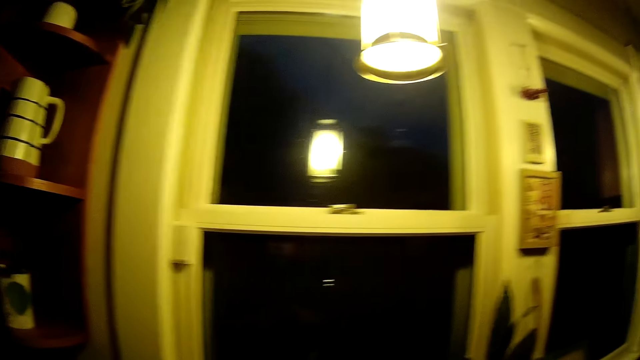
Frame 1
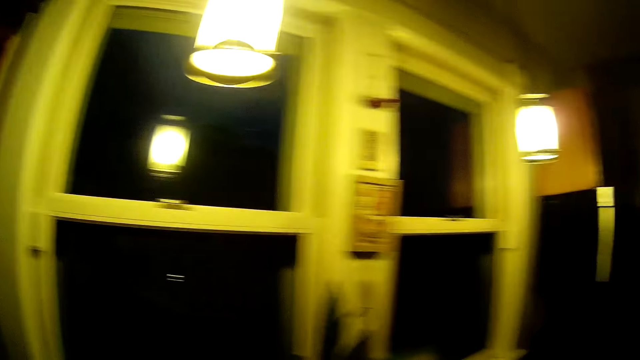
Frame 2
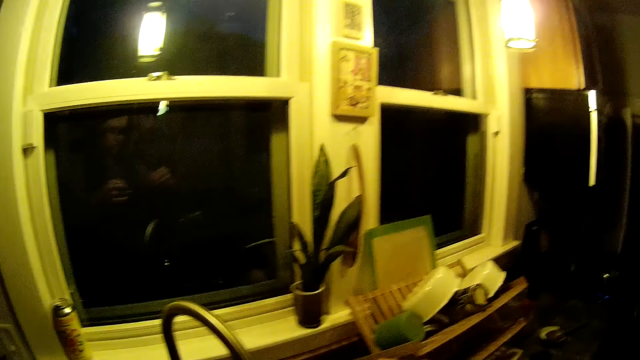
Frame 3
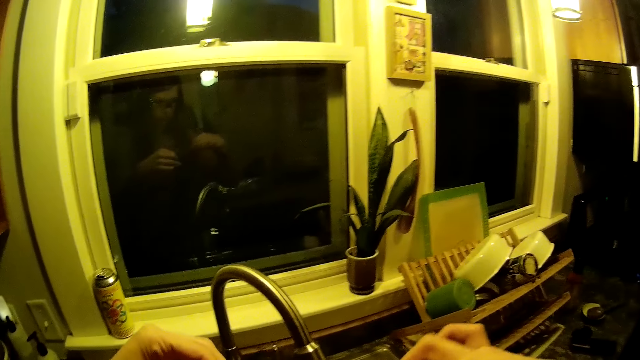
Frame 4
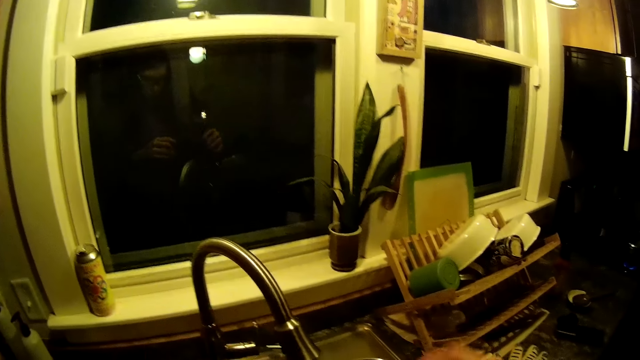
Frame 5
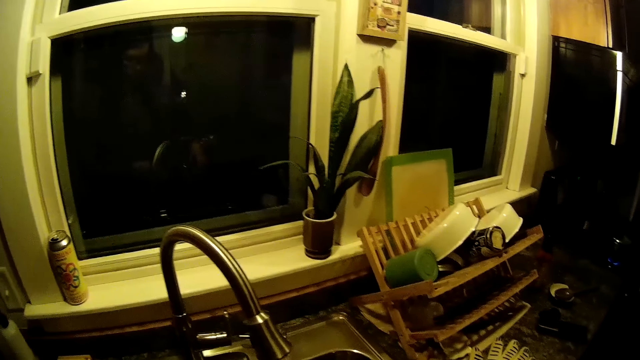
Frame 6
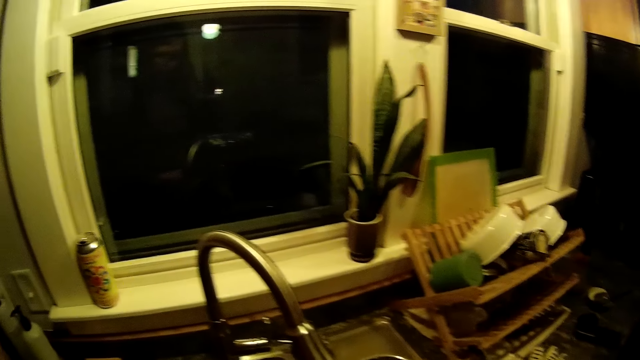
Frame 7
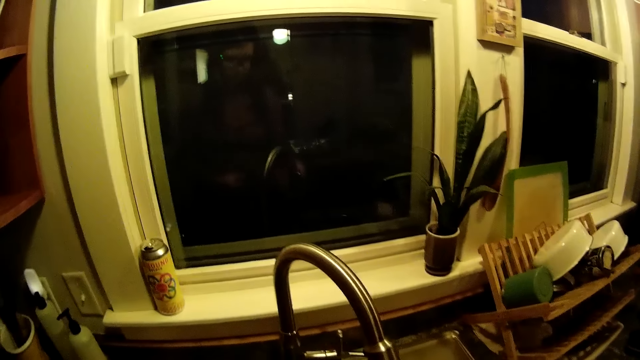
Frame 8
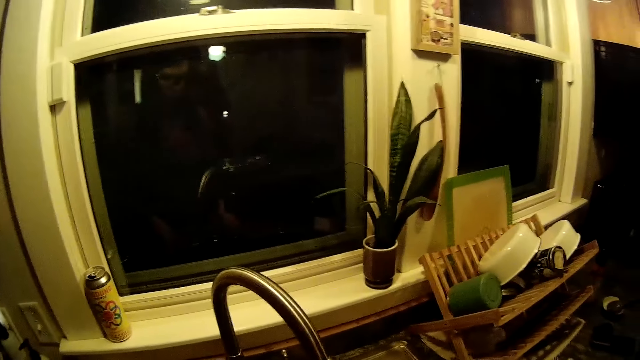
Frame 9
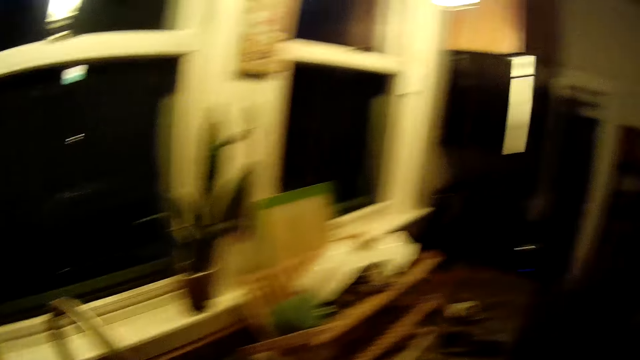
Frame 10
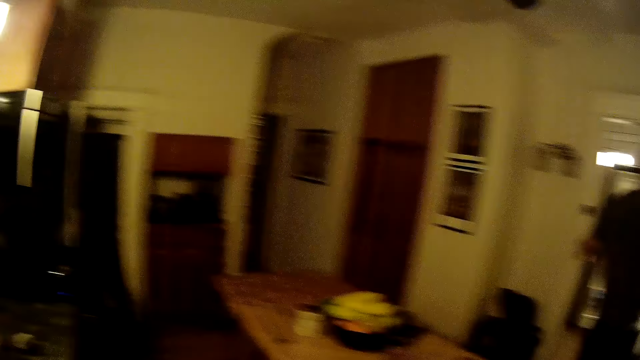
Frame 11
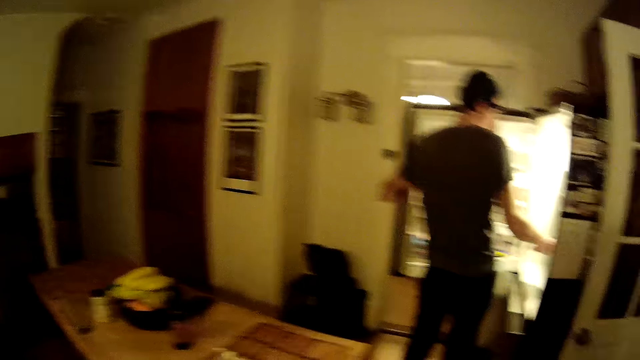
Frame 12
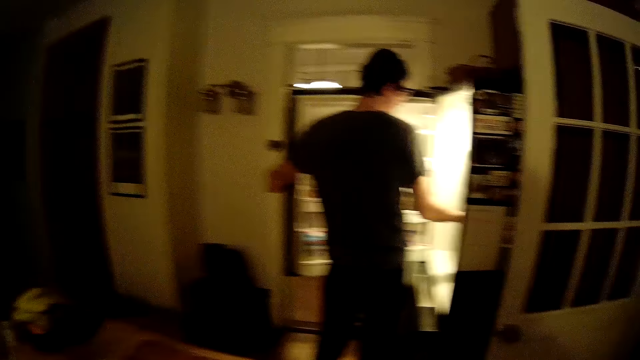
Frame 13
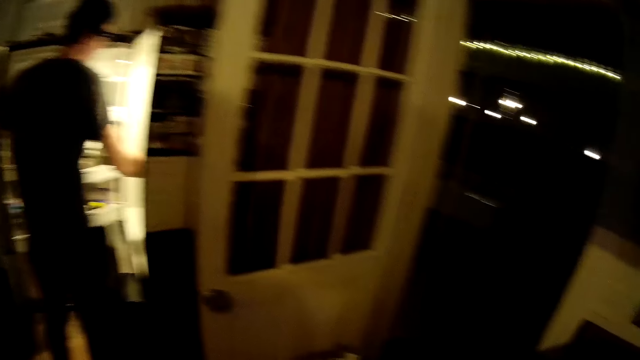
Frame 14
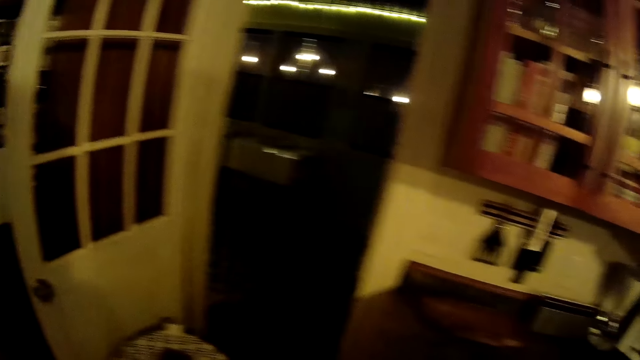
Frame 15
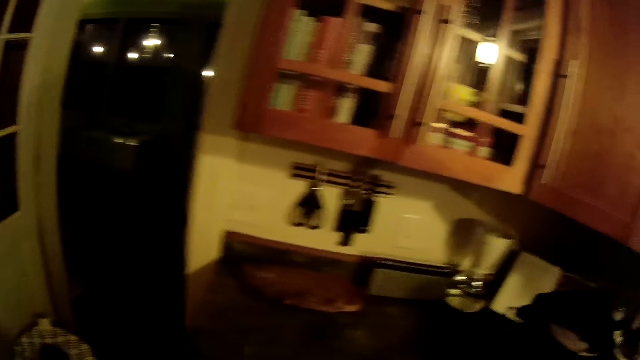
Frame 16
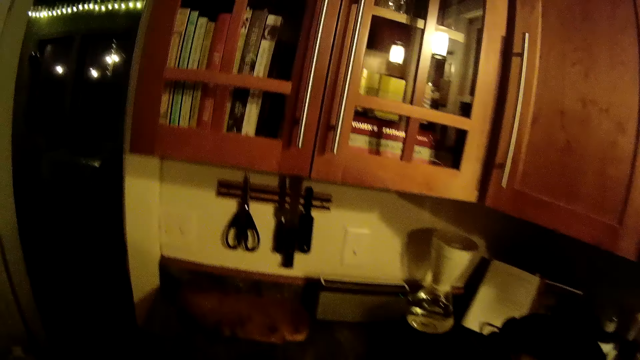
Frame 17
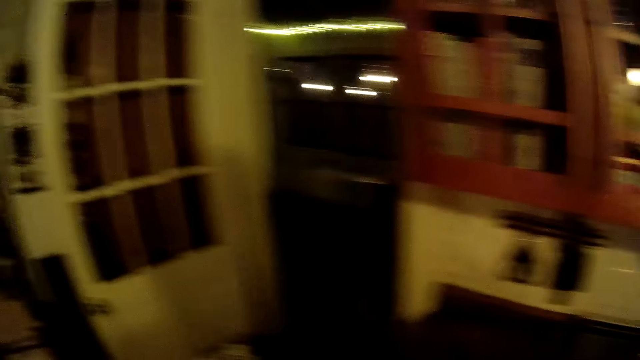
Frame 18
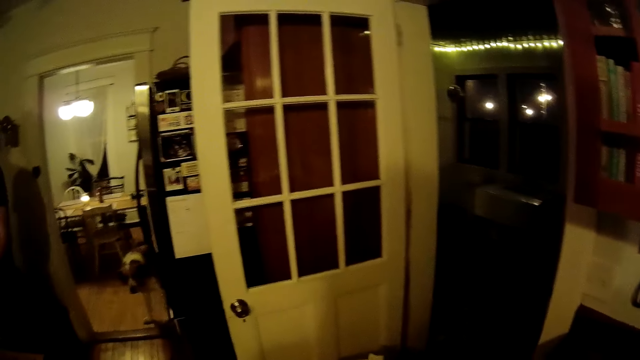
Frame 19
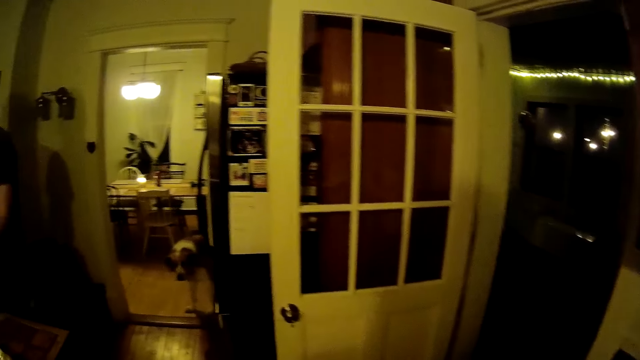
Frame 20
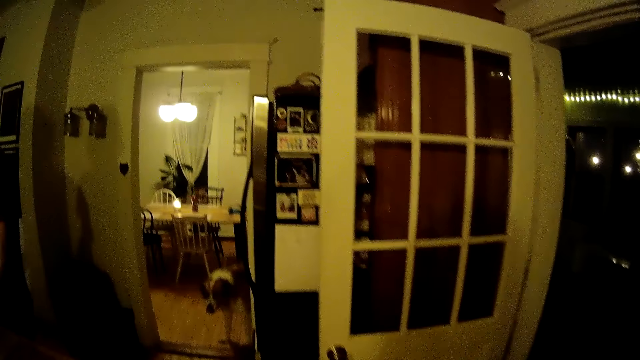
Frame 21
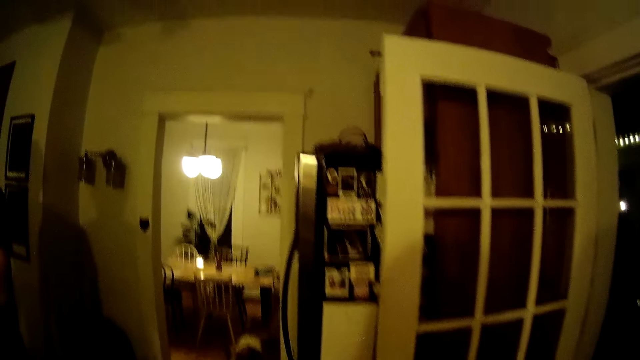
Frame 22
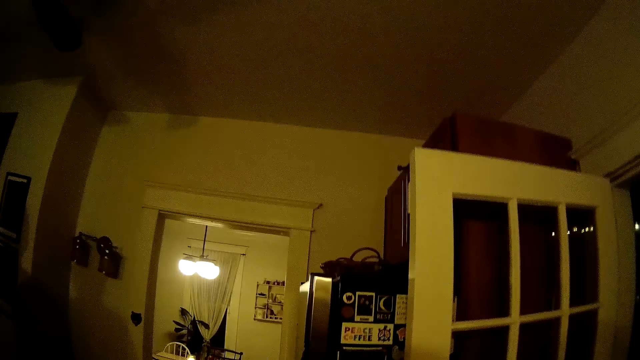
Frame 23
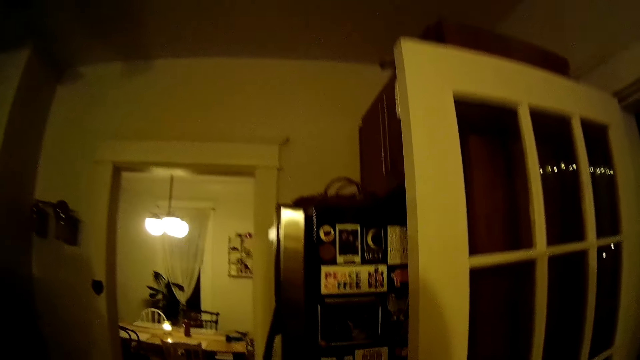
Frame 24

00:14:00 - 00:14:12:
The camera wearer looks around. The man steers inside the fridge with both hands on the fridge. The camera wearer walks around.

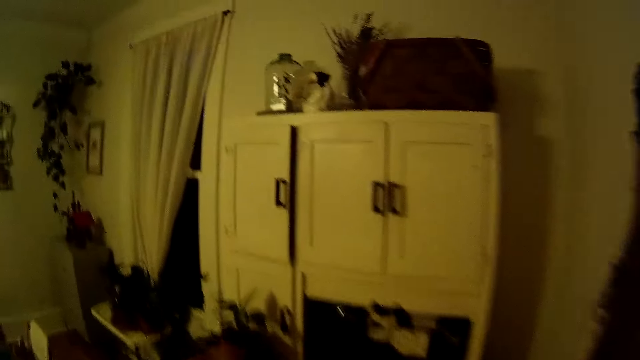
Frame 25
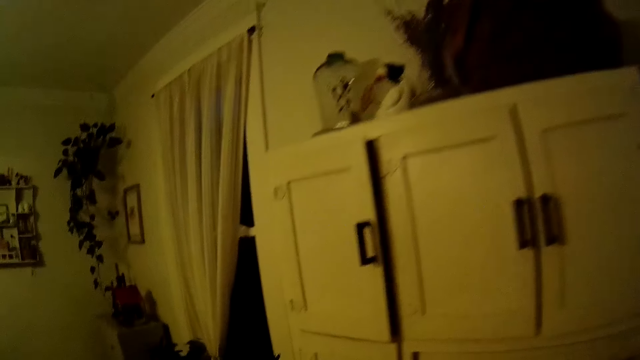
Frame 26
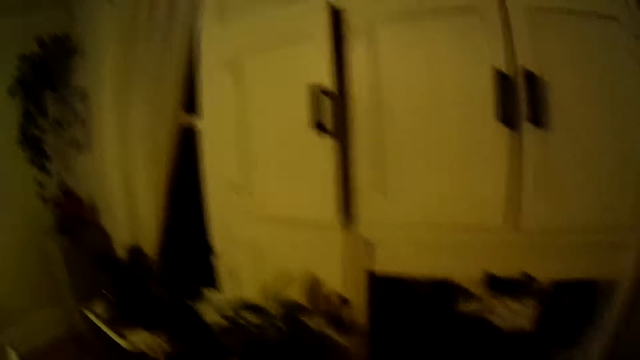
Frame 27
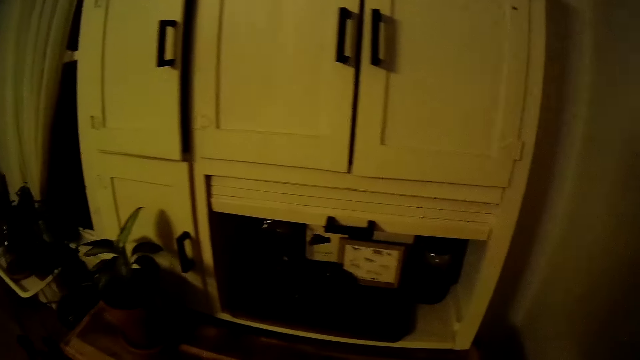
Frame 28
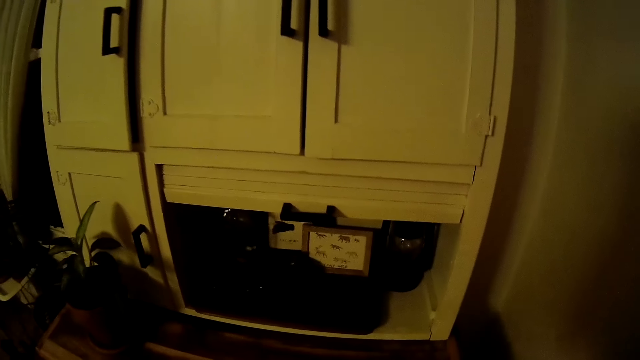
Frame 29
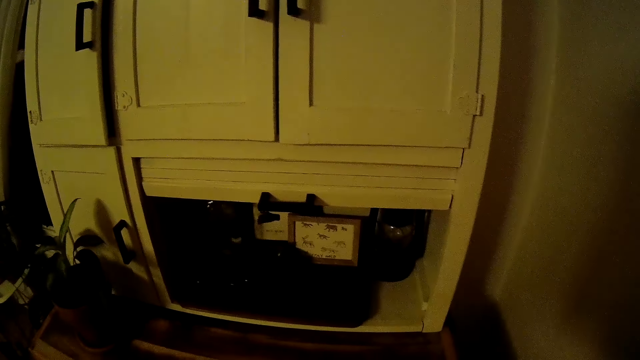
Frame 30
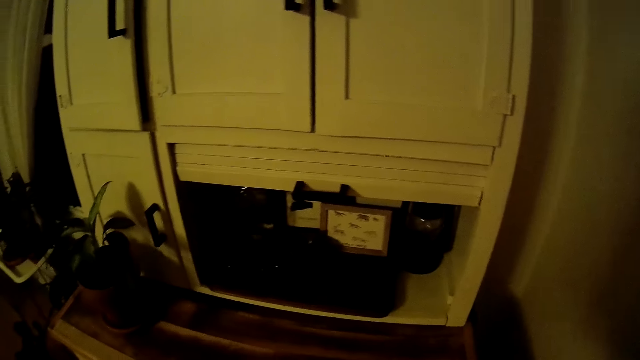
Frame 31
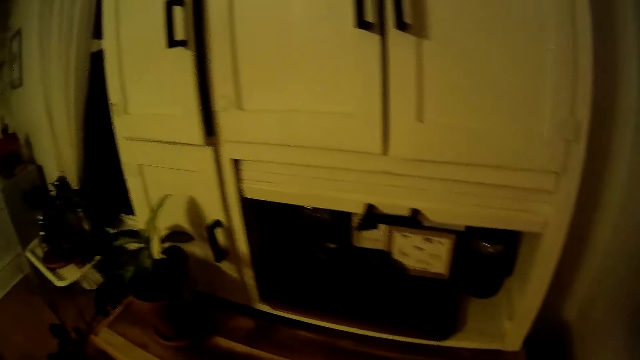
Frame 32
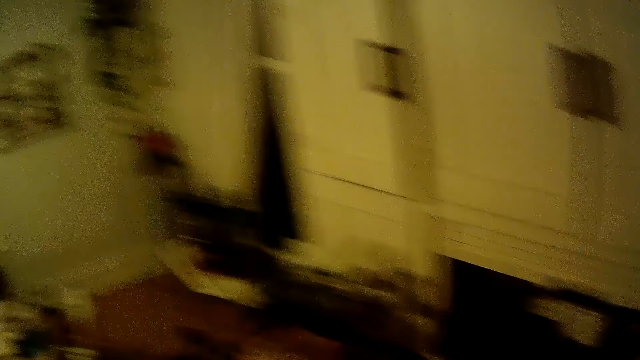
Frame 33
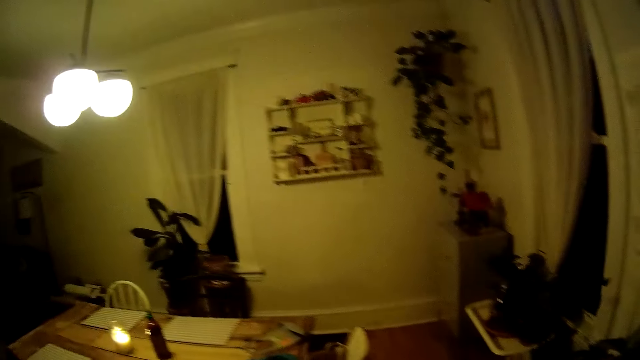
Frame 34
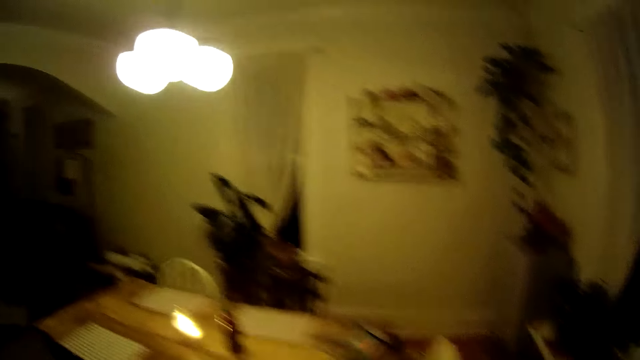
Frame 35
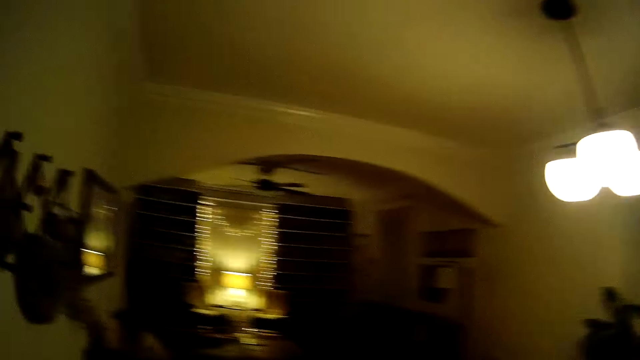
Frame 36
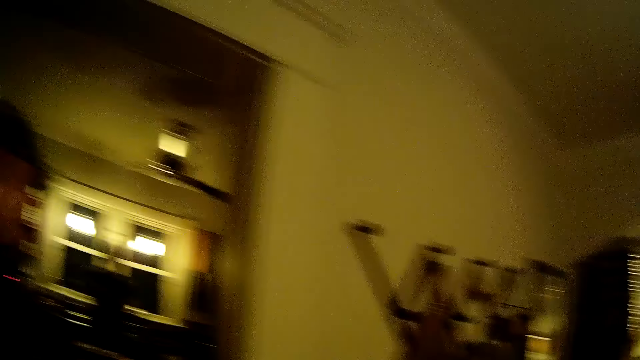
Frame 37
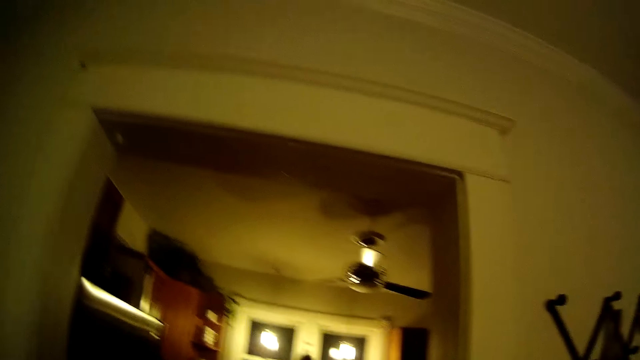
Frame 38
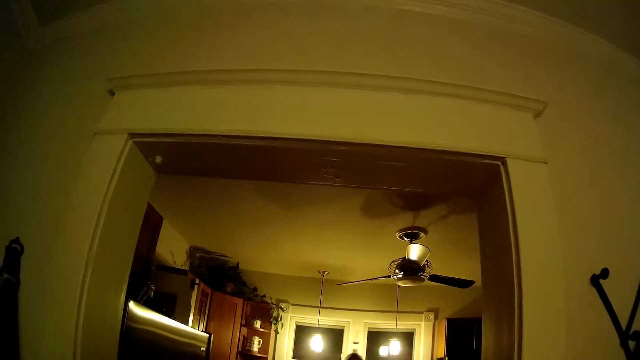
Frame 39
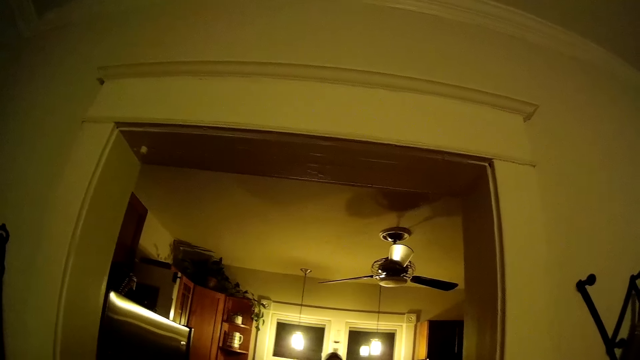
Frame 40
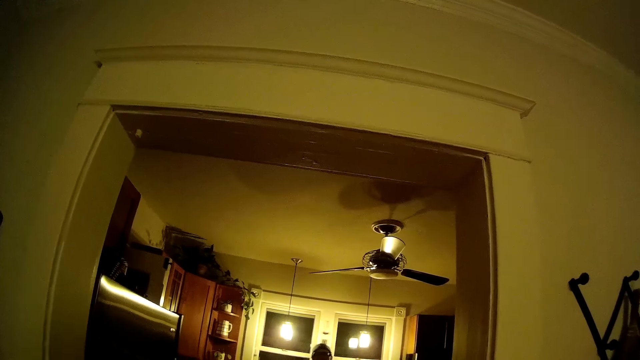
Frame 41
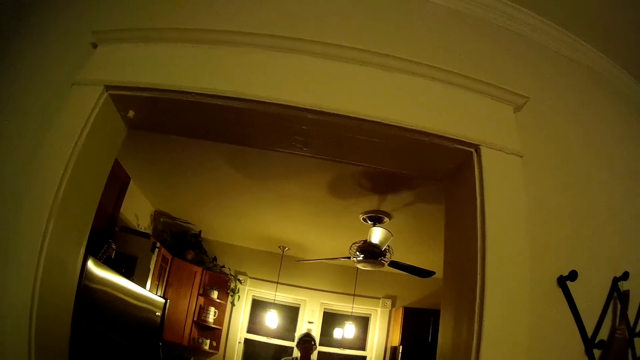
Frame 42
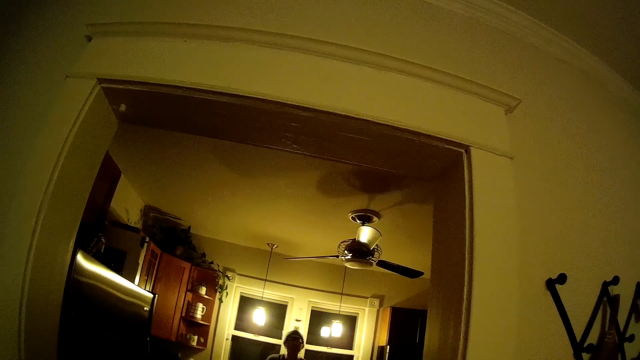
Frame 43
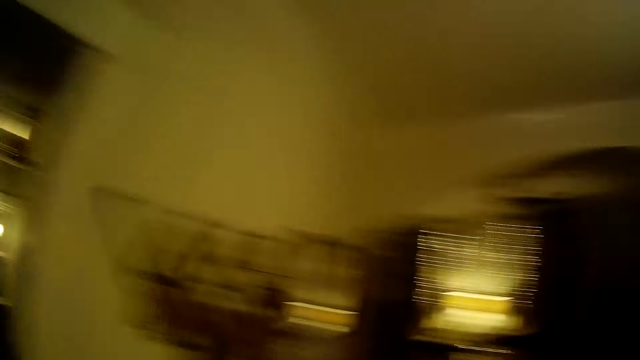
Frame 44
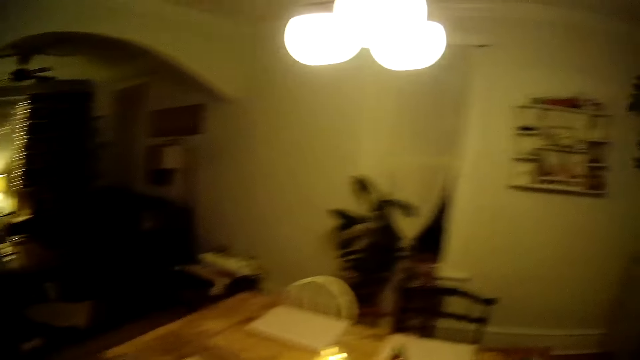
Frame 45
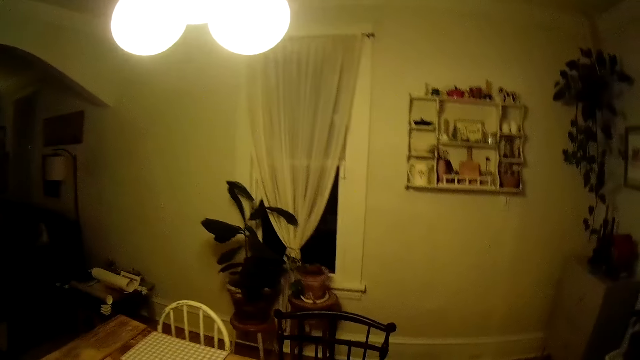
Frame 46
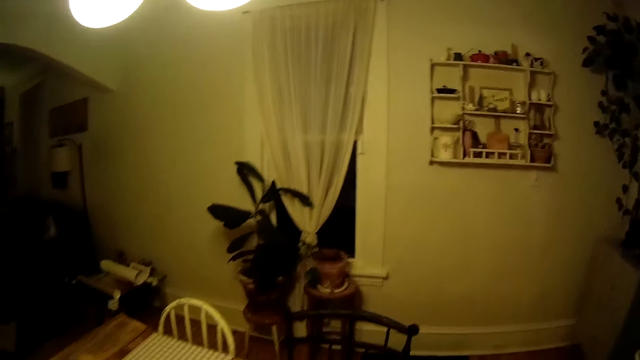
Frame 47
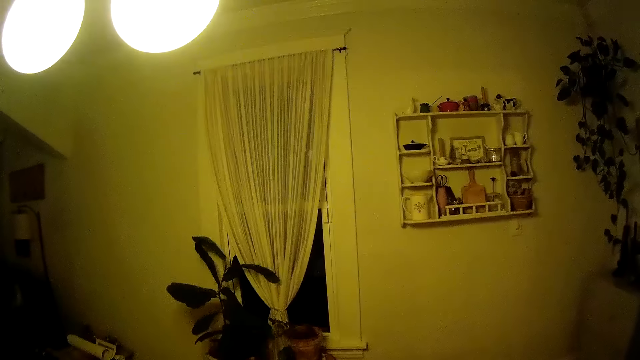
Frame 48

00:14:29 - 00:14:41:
The camera wearer walks around. They talk to the man. They look around. They talk to the man.
